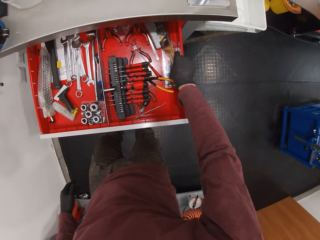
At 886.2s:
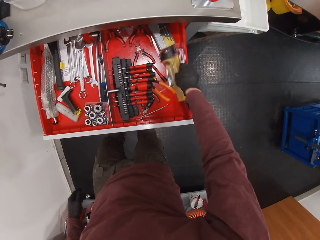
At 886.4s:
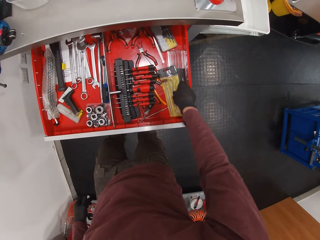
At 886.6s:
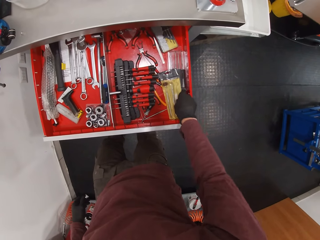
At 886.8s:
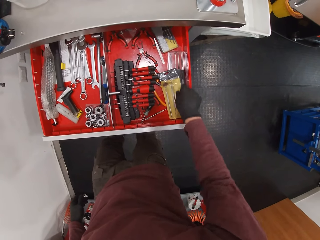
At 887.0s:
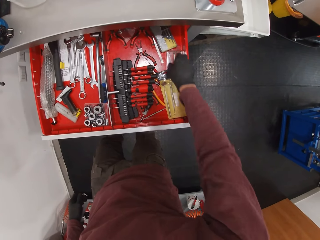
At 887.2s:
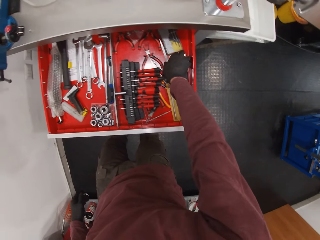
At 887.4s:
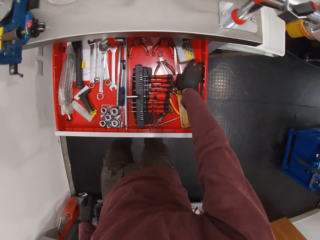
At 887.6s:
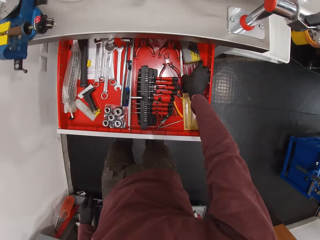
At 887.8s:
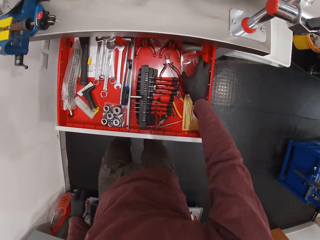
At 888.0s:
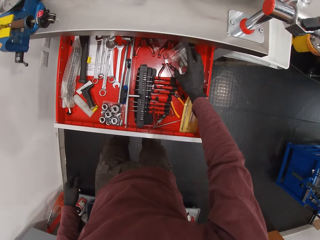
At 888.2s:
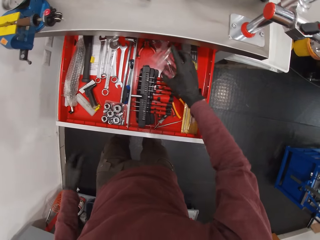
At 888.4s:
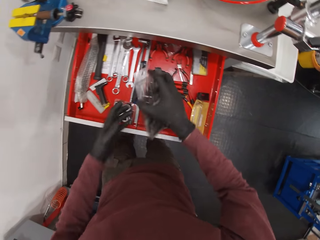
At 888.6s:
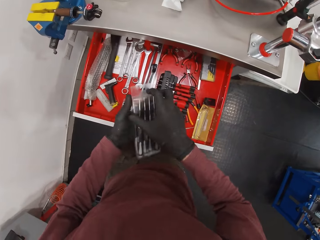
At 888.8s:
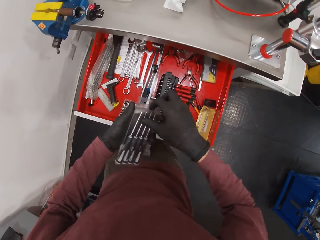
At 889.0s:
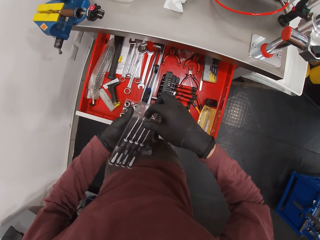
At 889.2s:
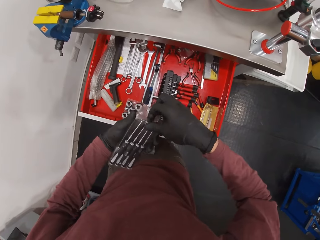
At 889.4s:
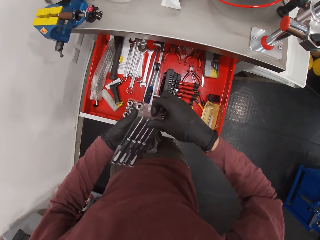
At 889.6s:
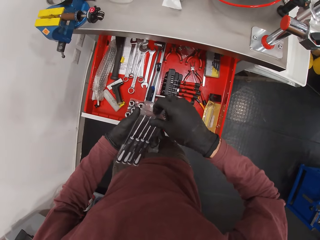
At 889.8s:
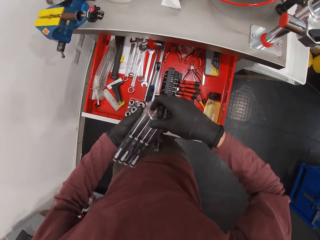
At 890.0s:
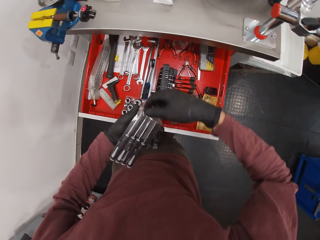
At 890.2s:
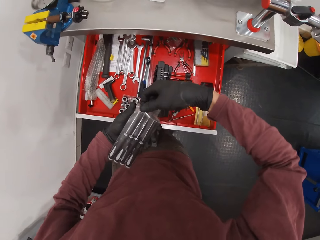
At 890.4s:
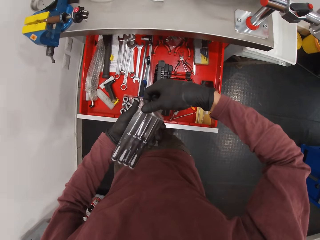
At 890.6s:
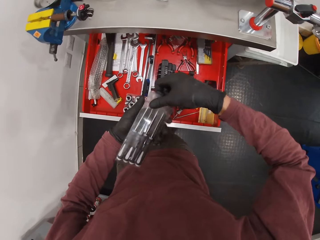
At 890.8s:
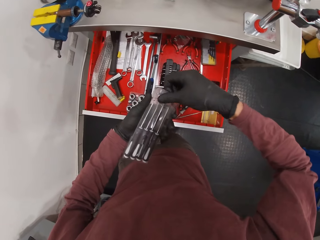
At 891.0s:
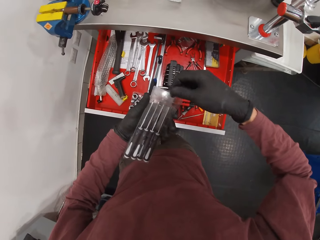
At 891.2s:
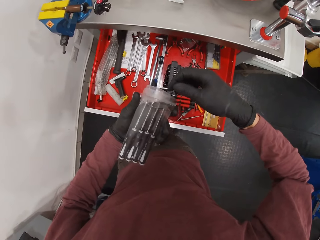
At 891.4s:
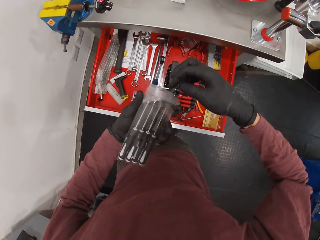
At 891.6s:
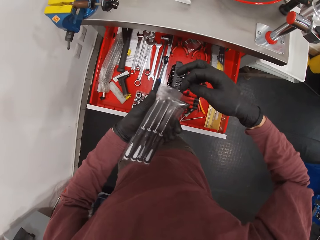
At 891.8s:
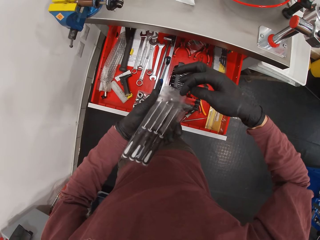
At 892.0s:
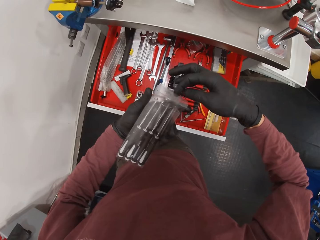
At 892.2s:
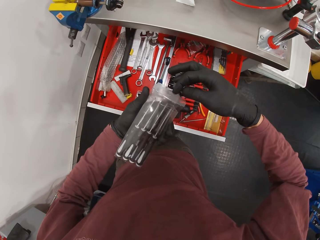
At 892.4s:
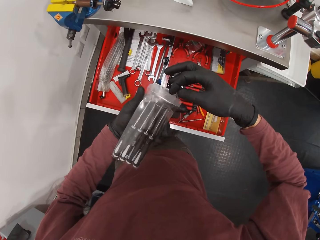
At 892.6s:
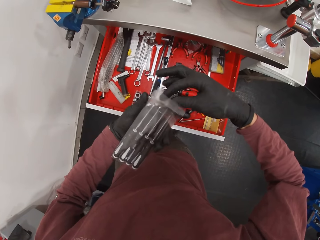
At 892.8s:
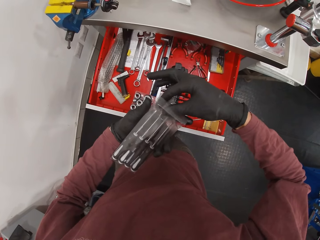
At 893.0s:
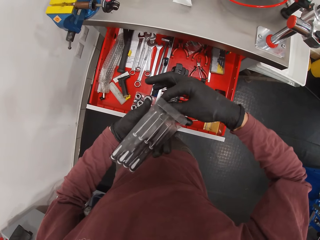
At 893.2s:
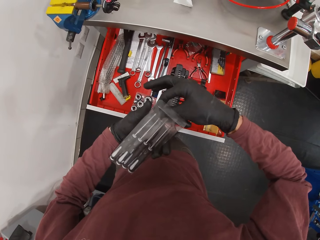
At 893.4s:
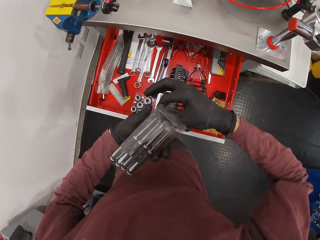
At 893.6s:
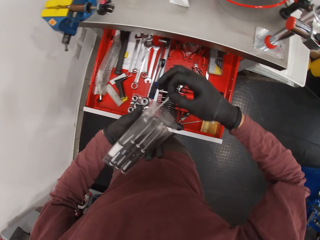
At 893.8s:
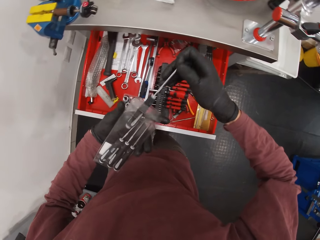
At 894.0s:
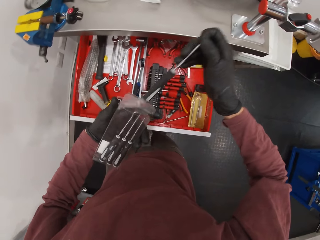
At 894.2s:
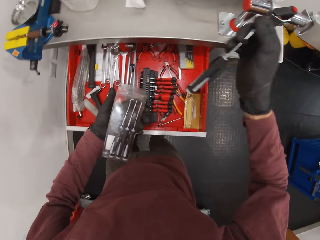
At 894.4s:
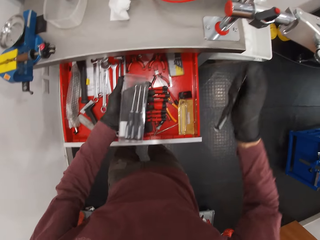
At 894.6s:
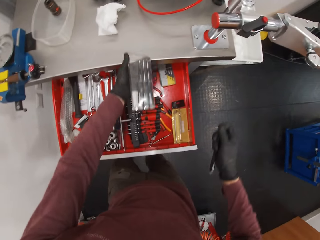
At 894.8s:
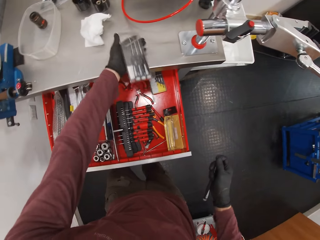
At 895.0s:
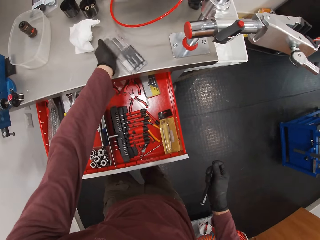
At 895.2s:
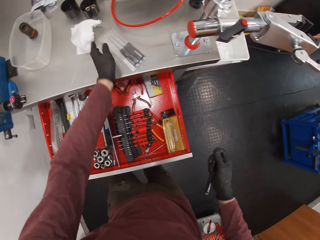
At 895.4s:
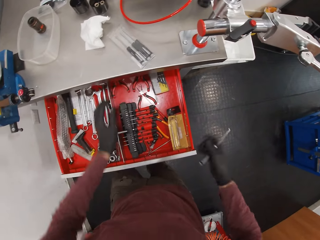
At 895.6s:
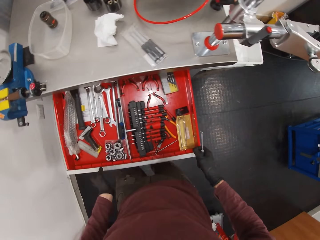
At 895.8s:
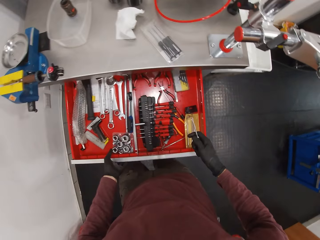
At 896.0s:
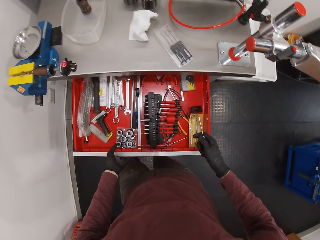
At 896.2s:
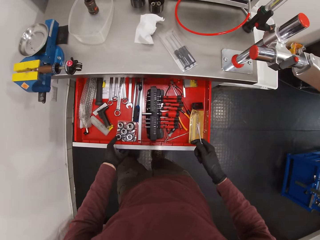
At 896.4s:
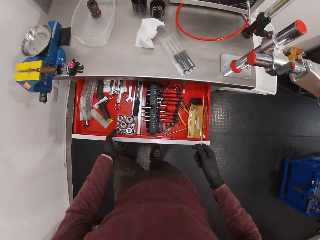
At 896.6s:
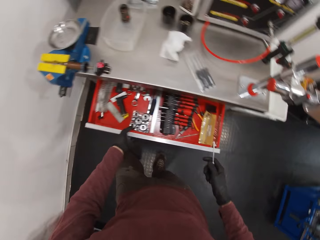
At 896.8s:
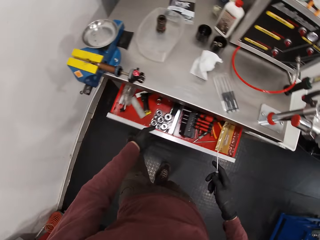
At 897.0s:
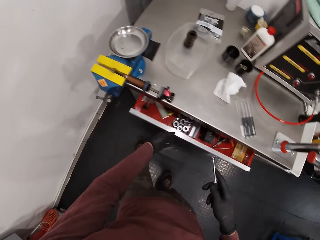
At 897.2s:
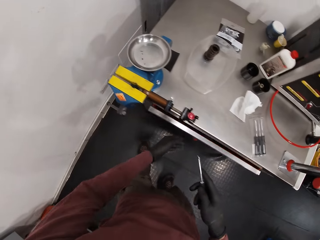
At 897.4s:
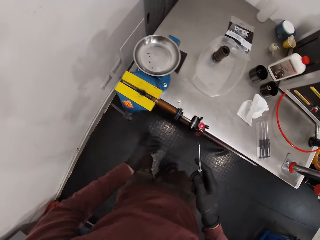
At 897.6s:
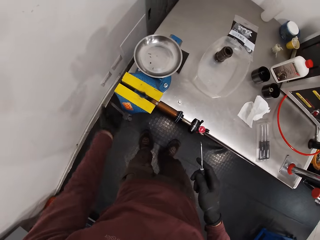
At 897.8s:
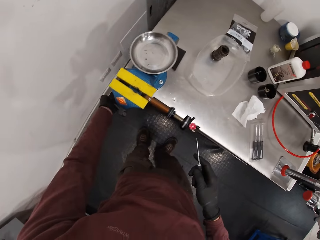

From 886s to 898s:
The camera wearer drops the pack of drill bits in the tool chest with his right hand. He takes a pack of screwdriver set with his right hand. He holds the pack of screwdriver set with his right hand. He removes a screwdriver from the screwdriver set with his right hand. He holds the screwdriver in his right hand. He drops the pack of screwdriver set on the workbench with his left hand. He closes the tool chest with his left hand.

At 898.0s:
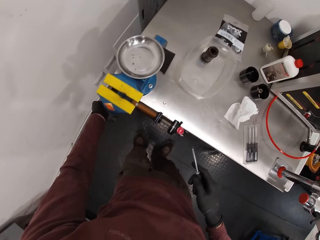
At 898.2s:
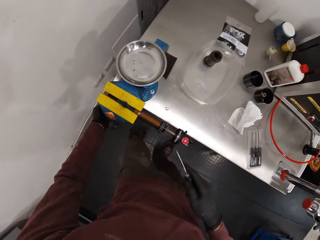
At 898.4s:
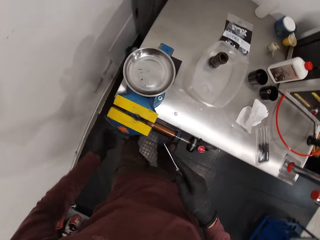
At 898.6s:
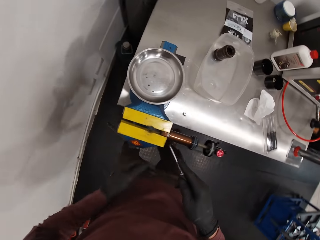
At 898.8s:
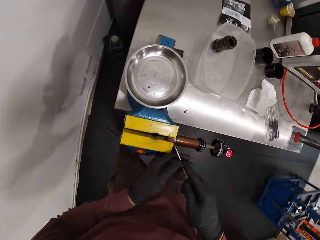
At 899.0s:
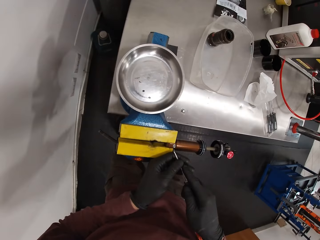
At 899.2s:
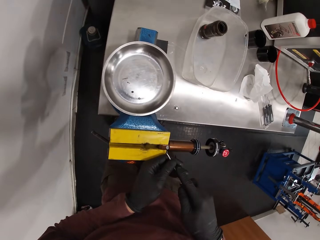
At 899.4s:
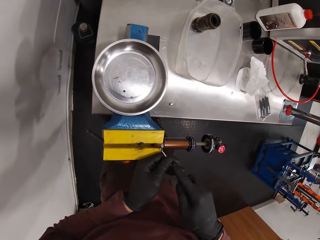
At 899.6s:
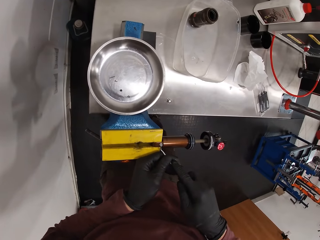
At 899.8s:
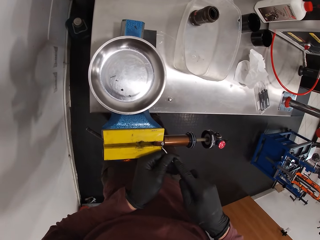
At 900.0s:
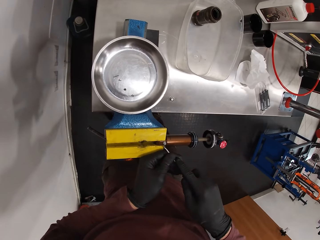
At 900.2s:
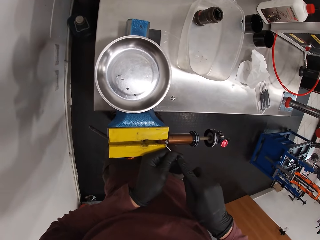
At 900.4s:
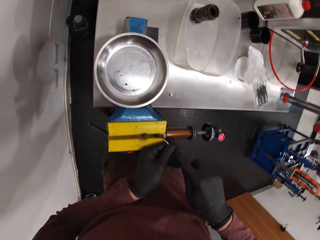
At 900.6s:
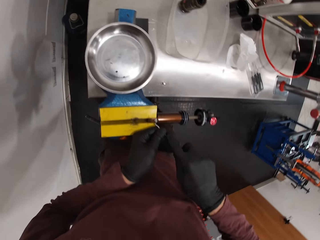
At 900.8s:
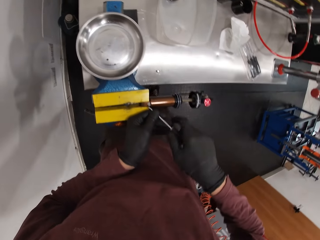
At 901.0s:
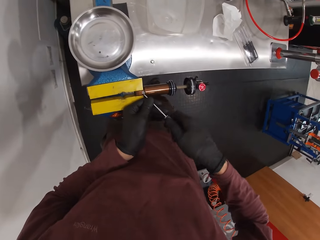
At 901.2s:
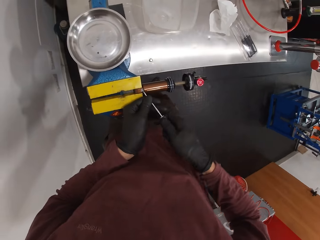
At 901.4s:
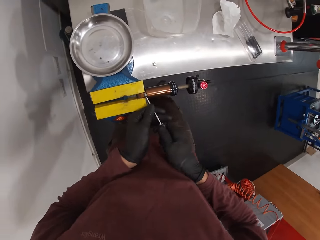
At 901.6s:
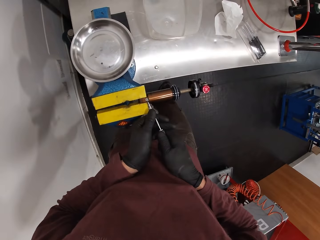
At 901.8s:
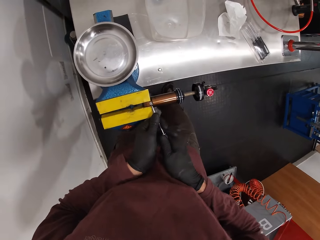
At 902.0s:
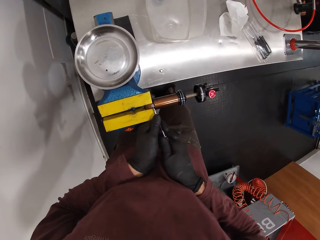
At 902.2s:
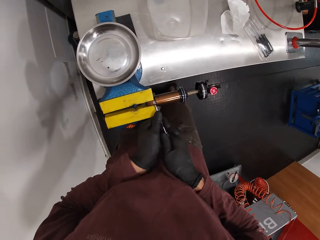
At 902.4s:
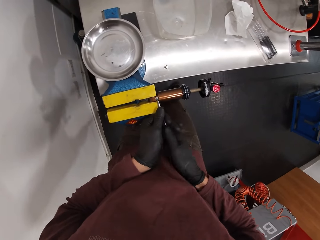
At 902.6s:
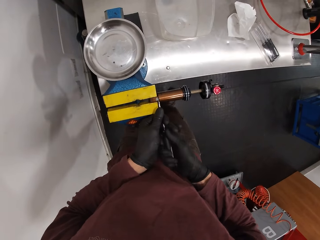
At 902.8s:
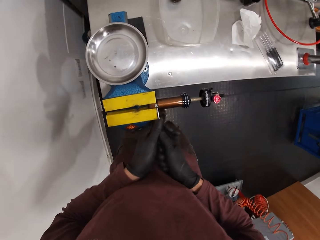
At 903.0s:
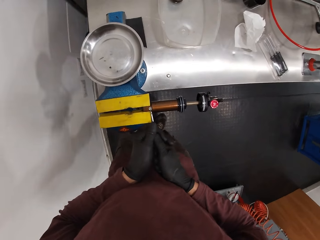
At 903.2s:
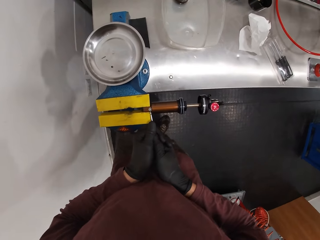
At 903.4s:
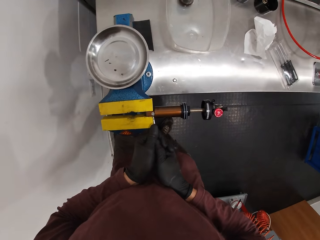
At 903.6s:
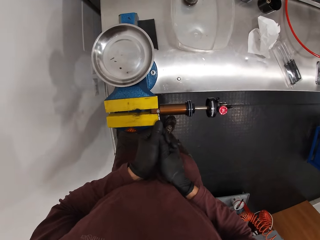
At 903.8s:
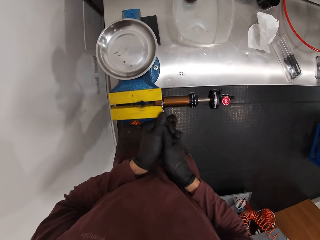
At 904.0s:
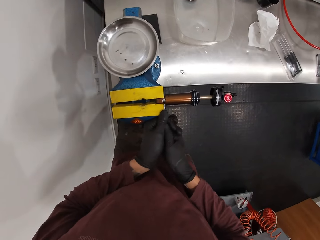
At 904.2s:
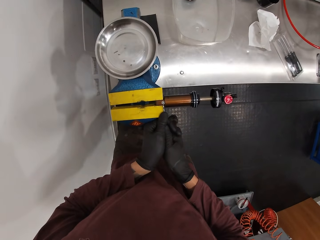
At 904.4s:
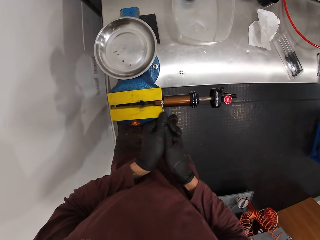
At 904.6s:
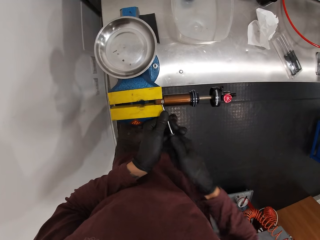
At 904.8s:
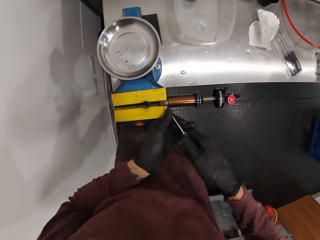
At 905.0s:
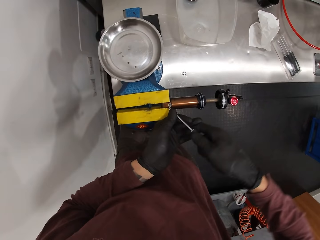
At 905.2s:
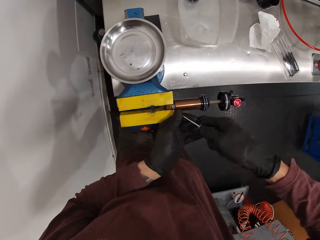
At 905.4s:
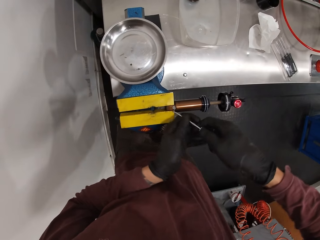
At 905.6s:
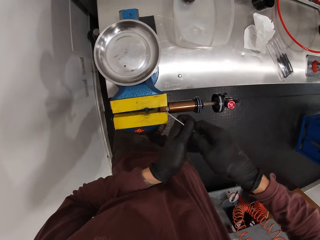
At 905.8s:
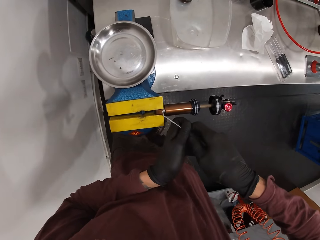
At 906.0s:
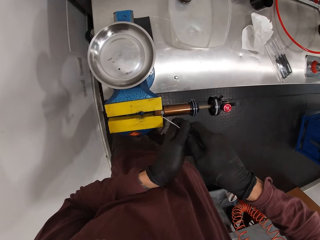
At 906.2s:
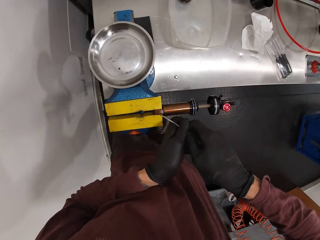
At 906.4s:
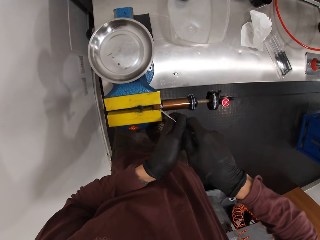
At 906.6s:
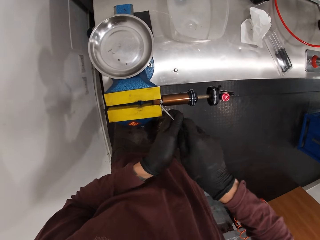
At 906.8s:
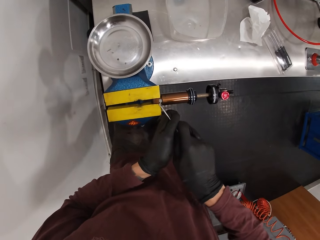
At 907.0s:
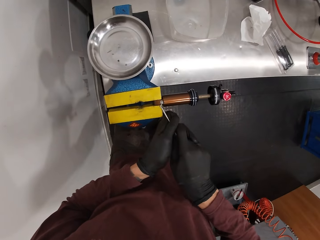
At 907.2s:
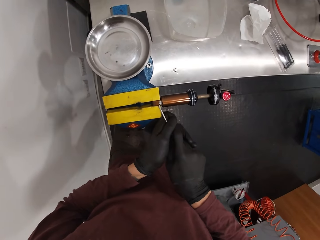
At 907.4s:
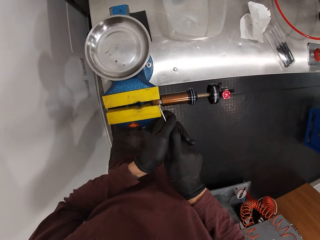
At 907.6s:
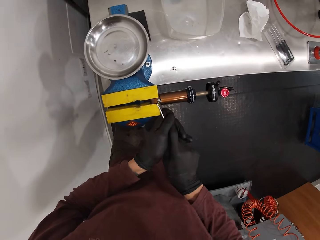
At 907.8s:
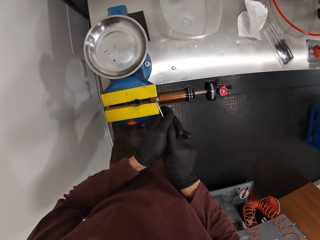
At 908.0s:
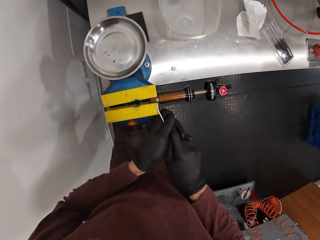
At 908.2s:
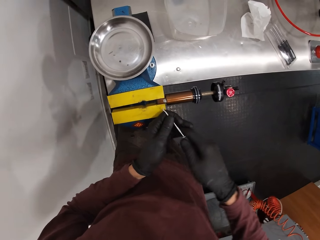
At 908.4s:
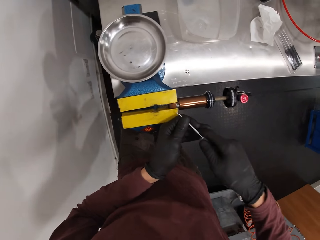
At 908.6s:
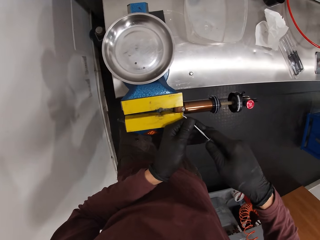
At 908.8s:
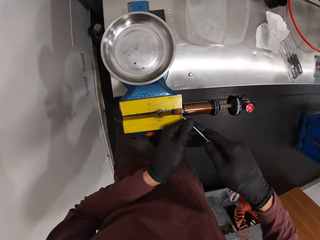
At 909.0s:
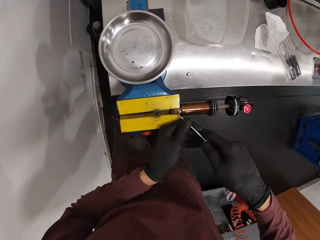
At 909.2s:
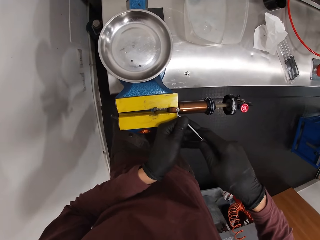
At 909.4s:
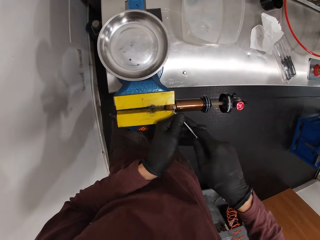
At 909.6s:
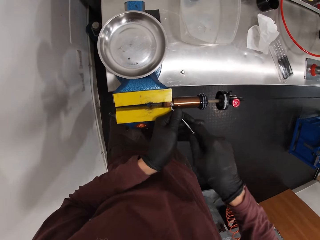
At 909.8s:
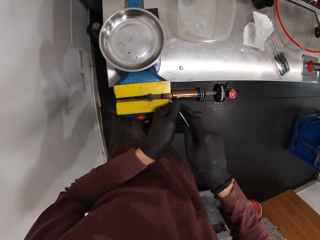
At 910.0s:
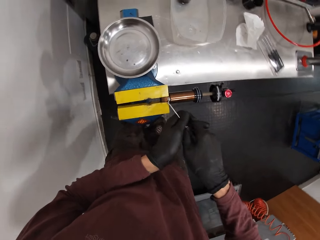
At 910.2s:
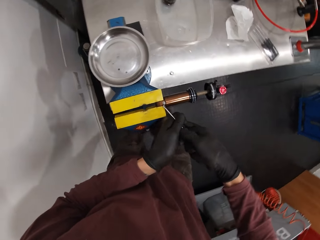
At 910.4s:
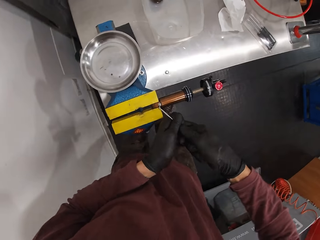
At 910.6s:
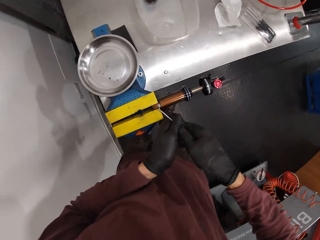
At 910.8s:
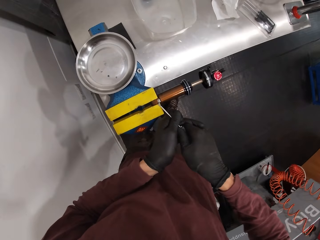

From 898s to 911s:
The camera wearer removes a nut from an eyelet of the fox suspension float with the screwdriver in both hands.
